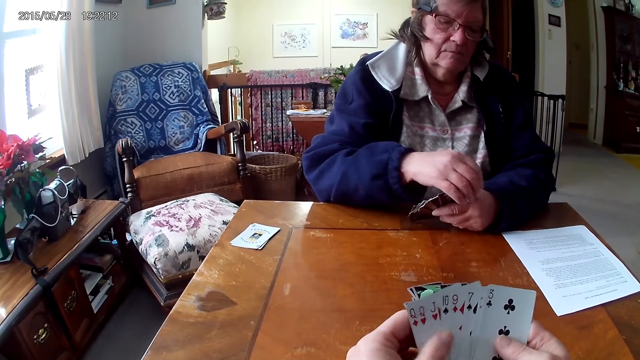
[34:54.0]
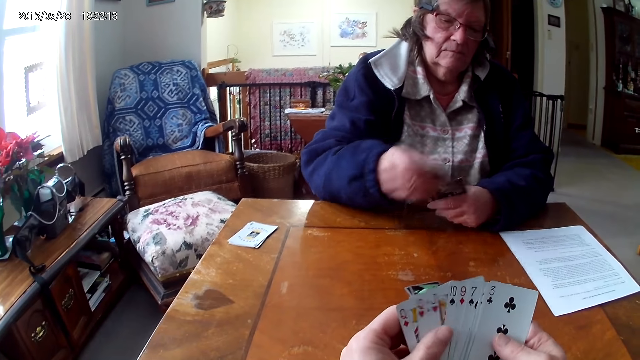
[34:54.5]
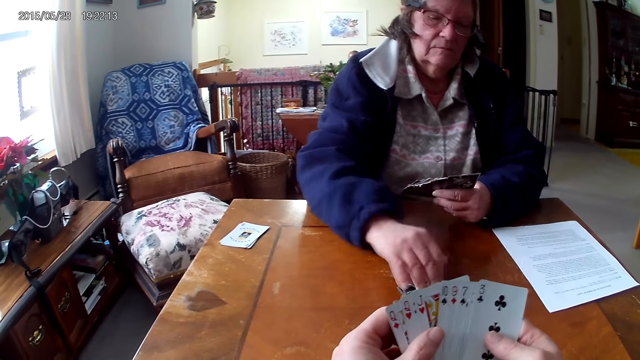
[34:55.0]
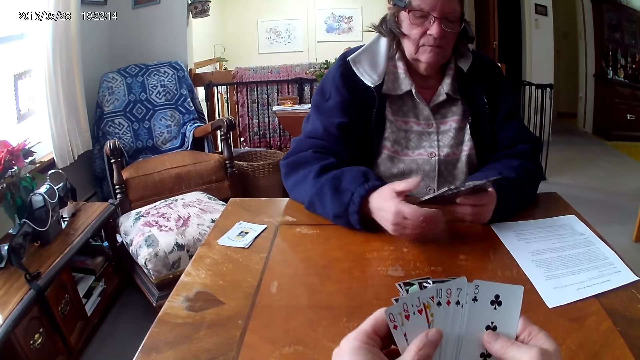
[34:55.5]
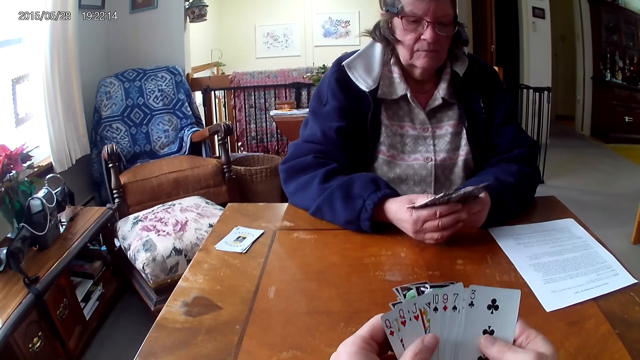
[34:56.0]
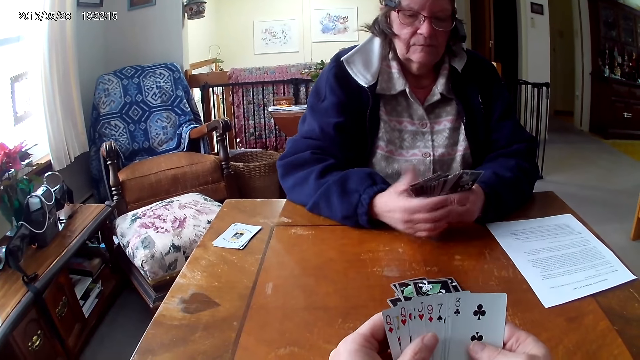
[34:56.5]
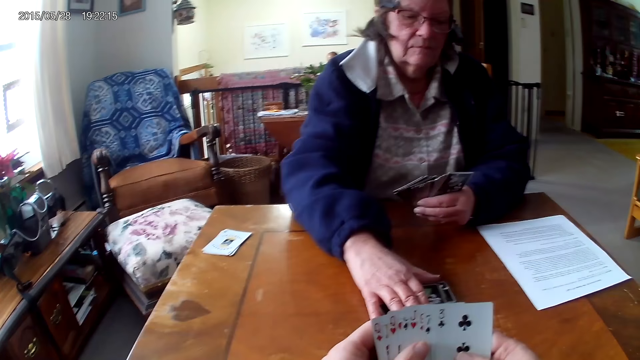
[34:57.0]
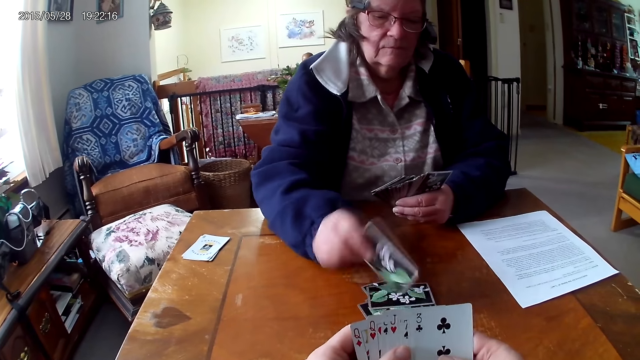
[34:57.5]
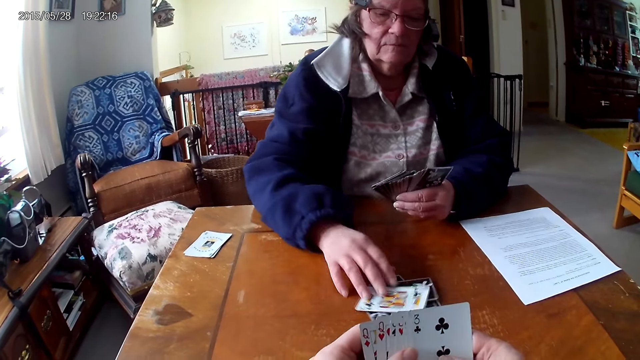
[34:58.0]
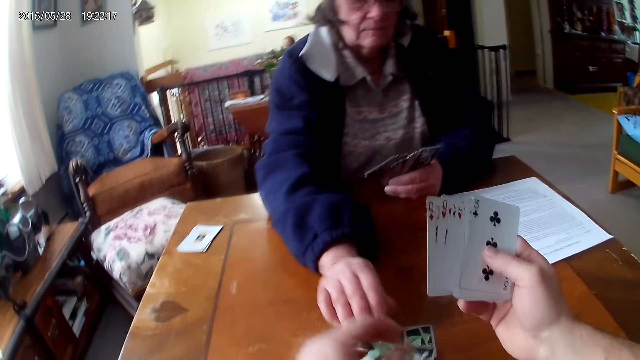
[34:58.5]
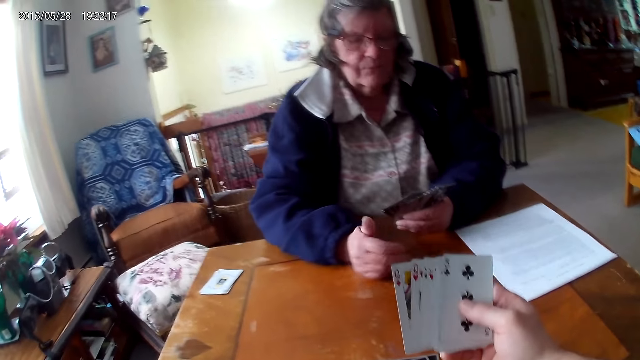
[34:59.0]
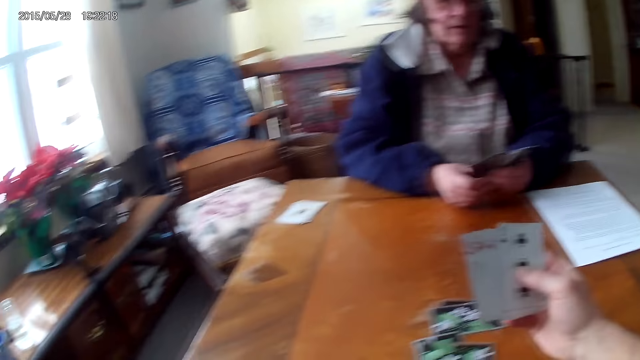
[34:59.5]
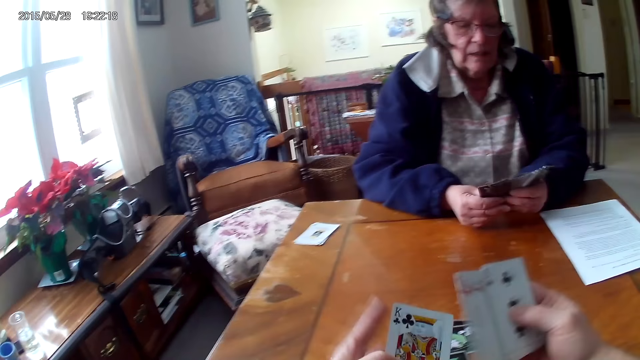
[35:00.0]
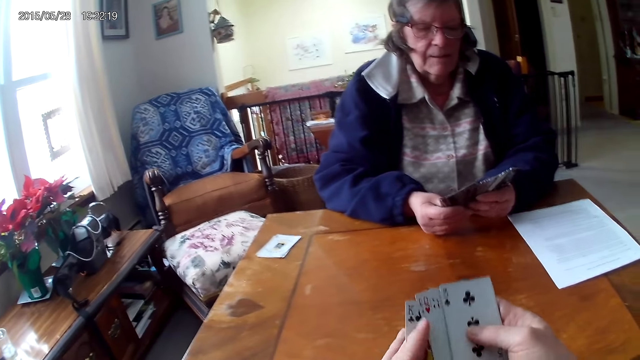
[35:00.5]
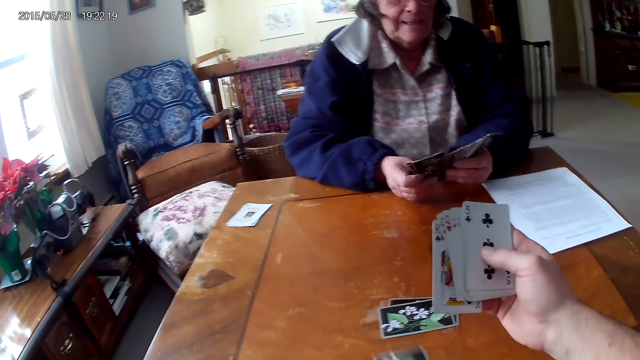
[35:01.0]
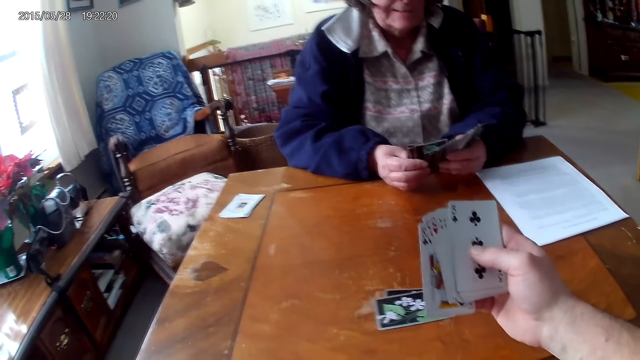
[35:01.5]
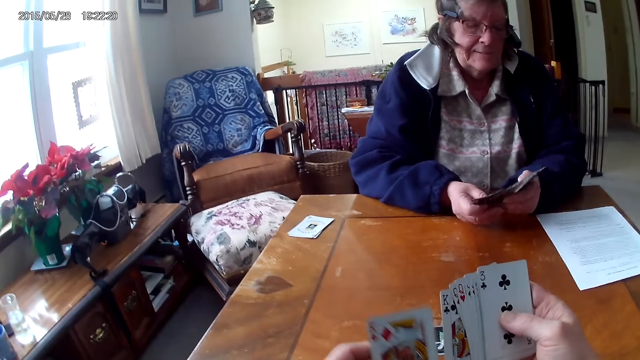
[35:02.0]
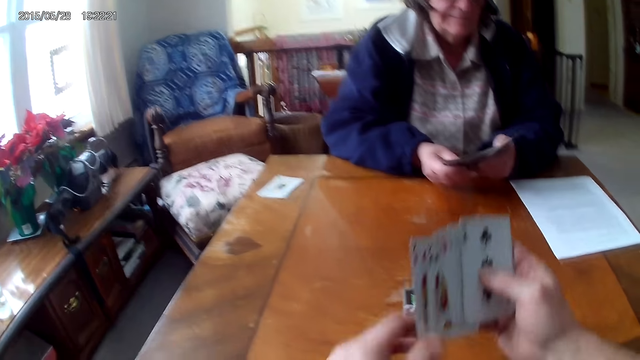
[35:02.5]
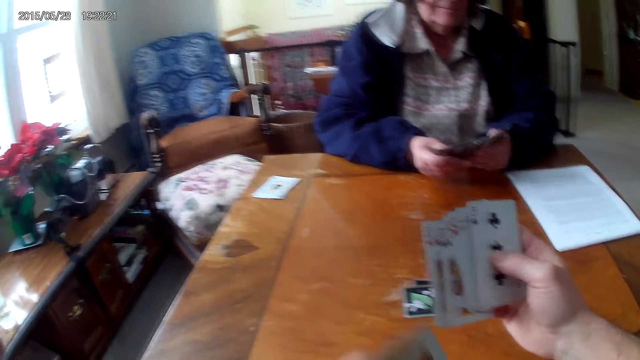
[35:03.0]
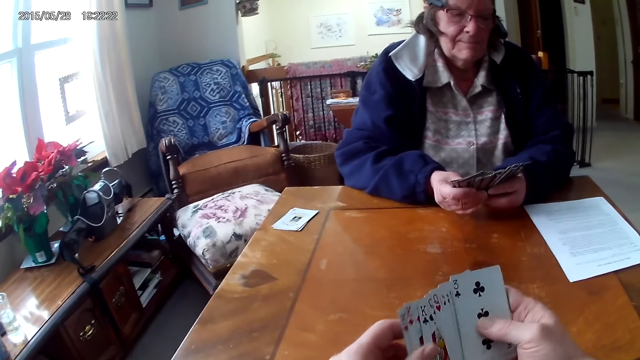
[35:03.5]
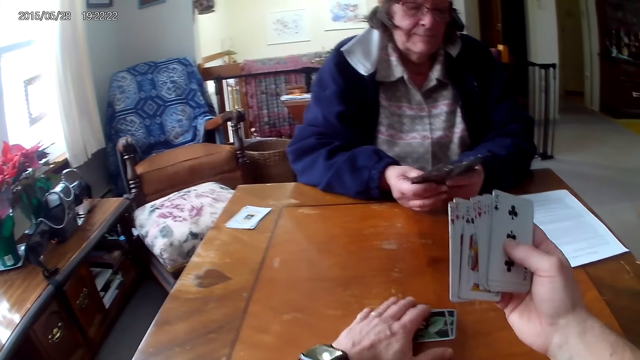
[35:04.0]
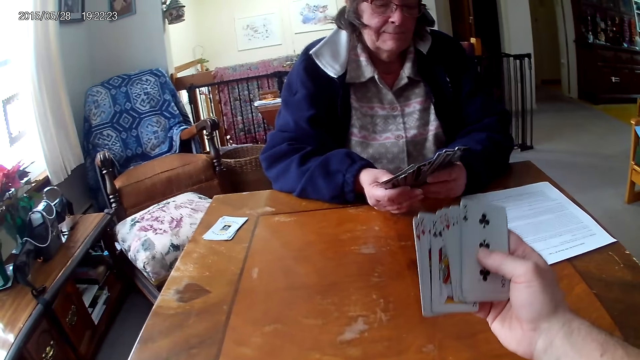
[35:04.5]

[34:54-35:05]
A lady puts a card on the table. She turns the card on the table. The camera wearer takes cards. They take more cards.

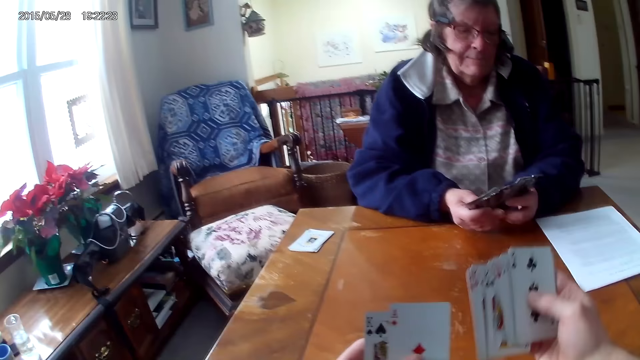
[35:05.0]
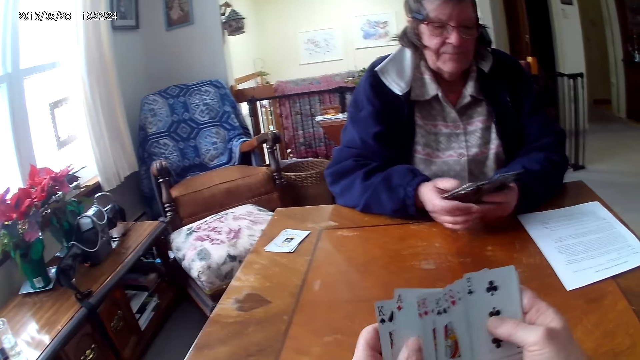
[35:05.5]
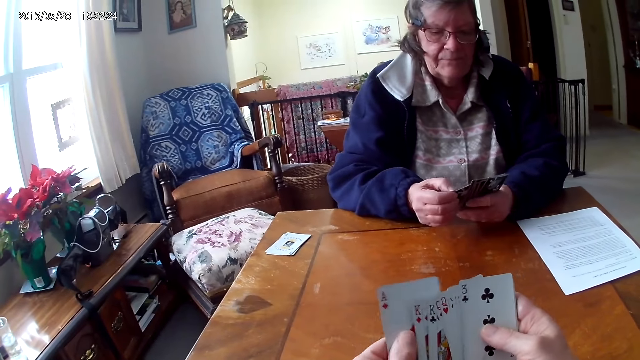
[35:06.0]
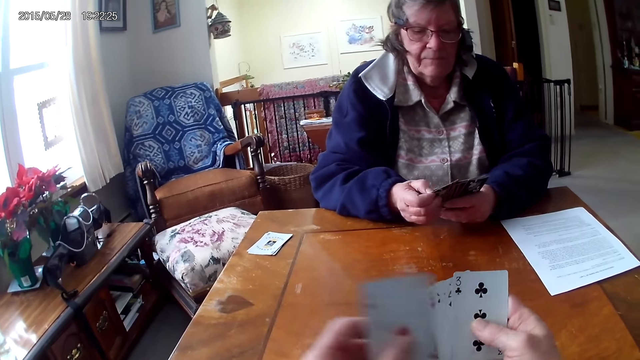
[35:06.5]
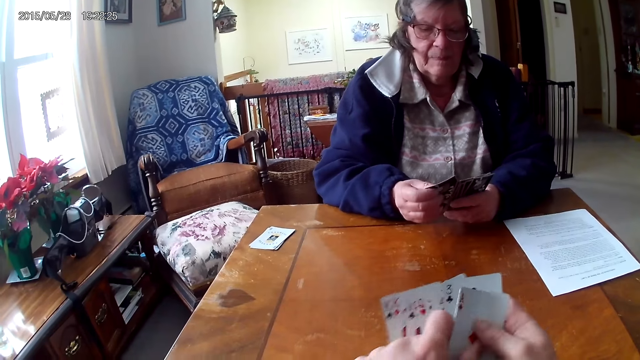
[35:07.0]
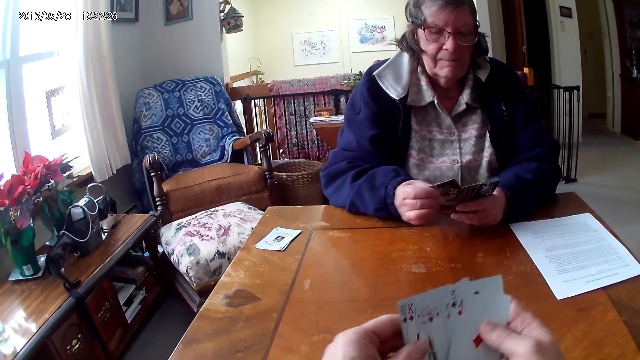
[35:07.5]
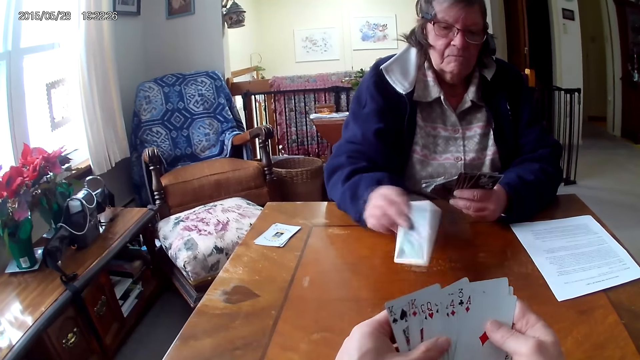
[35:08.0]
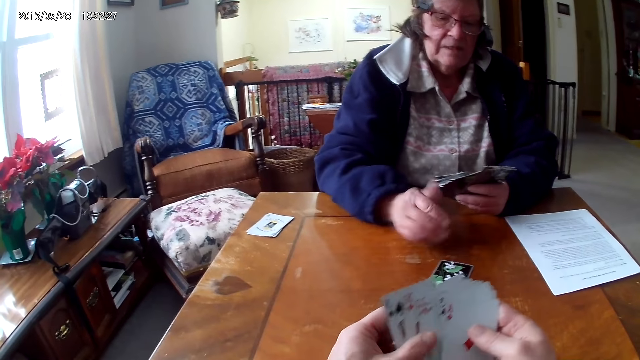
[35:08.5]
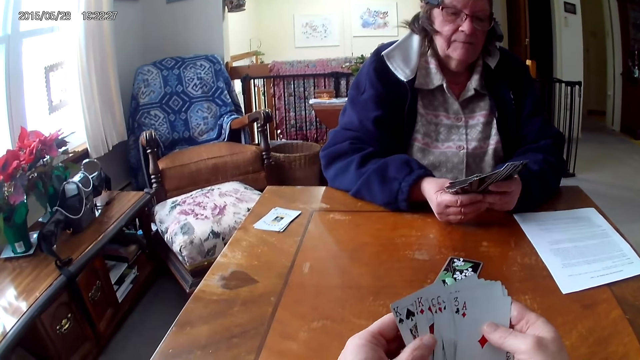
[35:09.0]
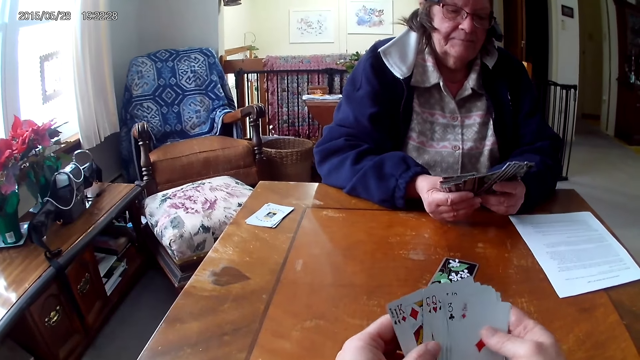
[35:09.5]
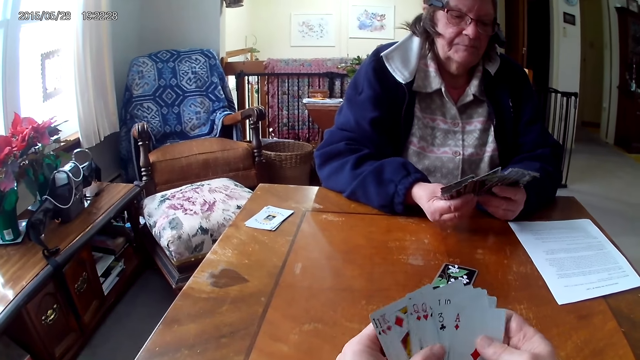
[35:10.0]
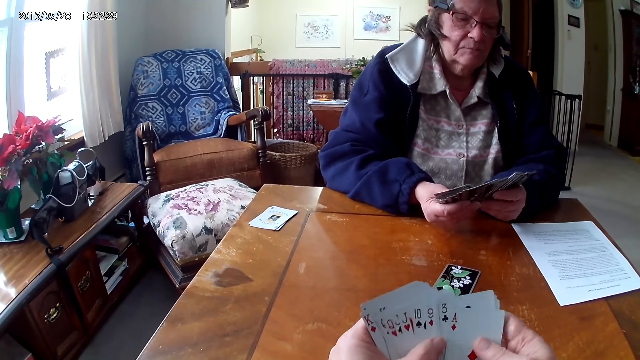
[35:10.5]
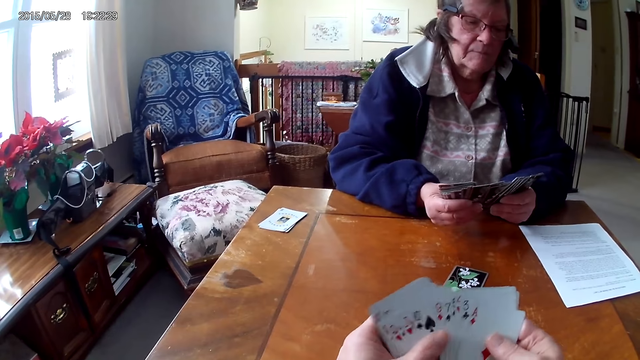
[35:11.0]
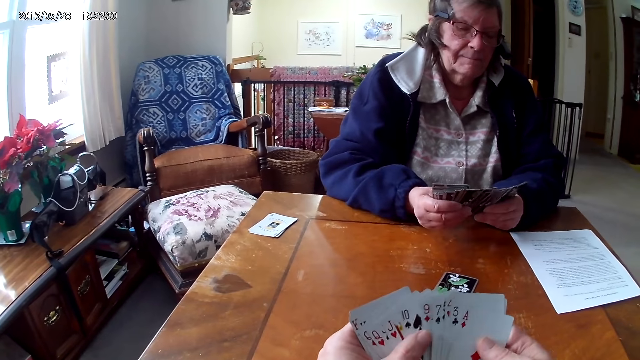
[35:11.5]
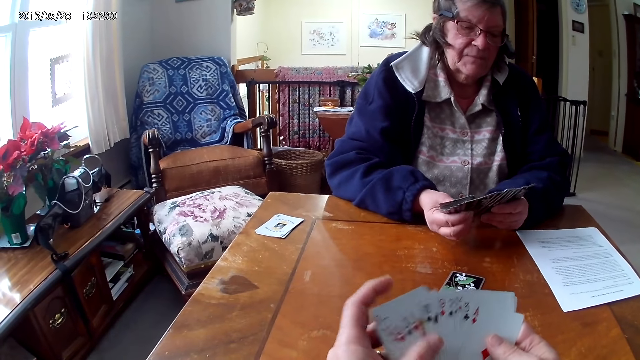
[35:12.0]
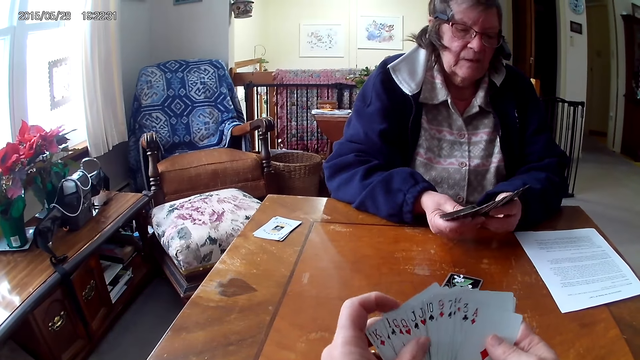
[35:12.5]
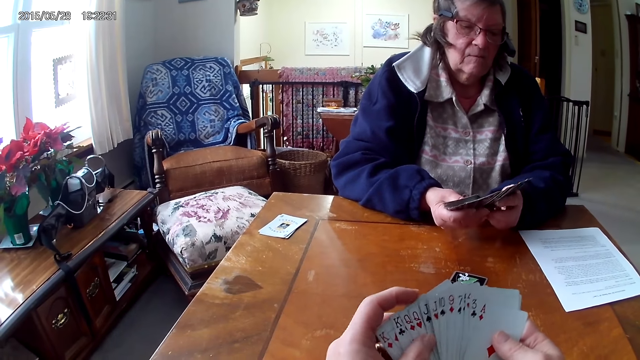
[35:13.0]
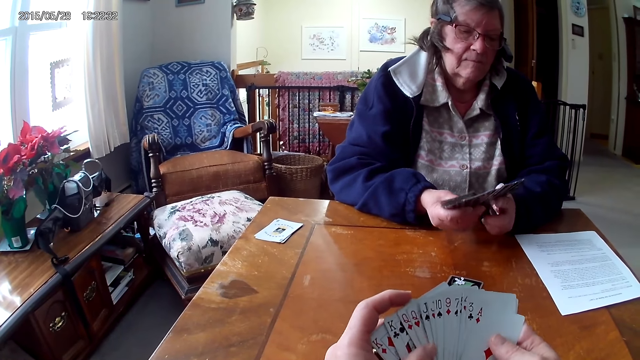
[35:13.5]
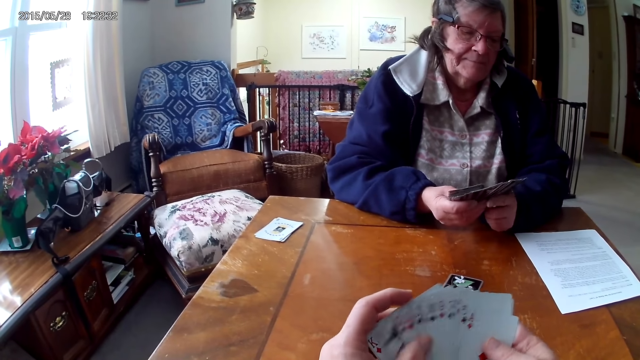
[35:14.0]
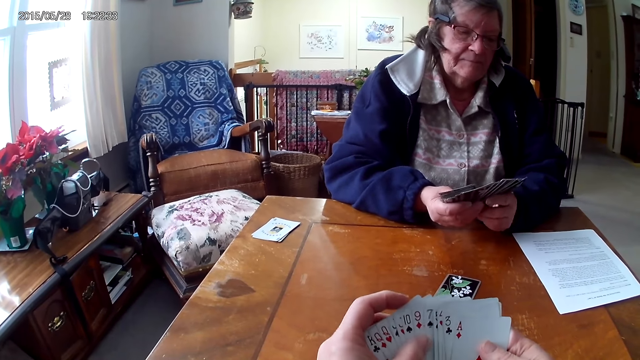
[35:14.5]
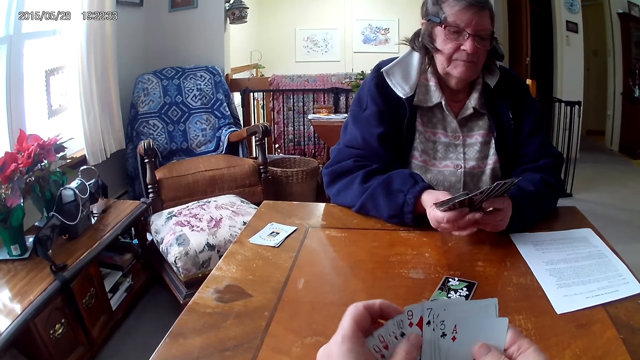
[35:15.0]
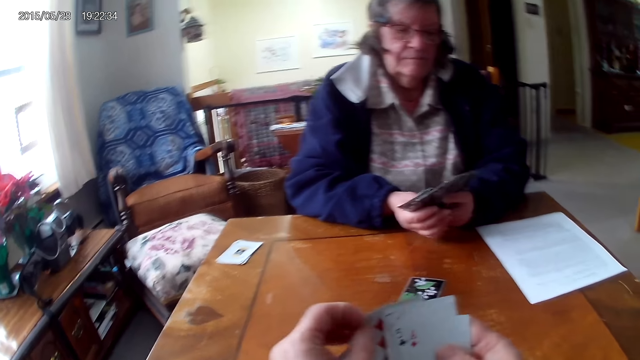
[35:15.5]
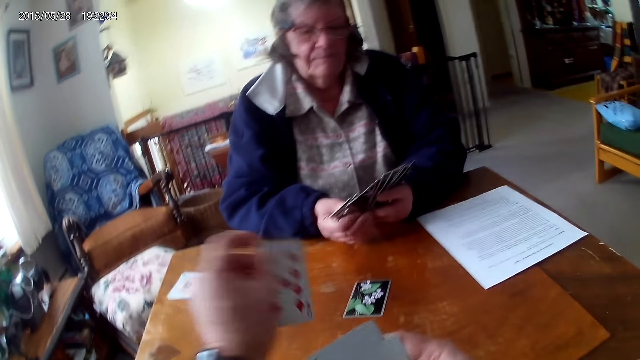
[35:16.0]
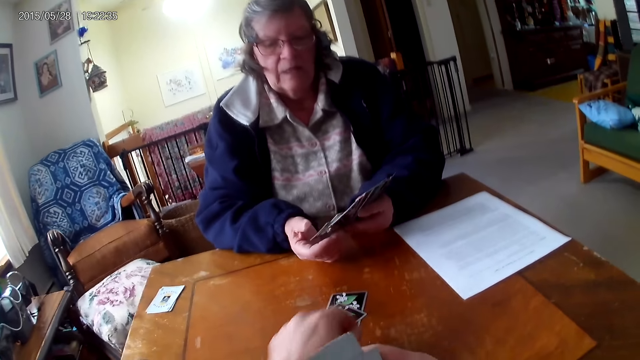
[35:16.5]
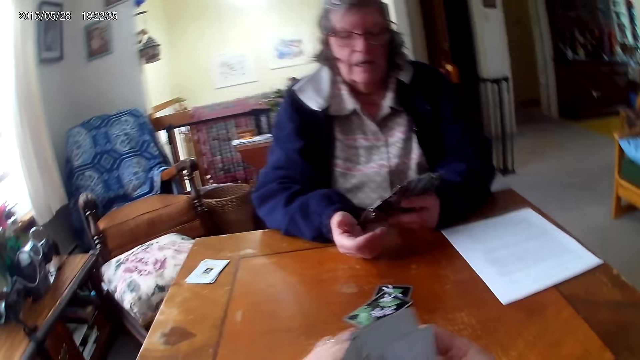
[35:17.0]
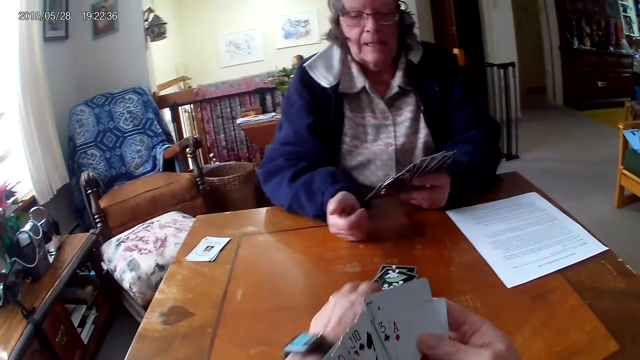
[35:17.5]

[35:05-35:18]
The camera wearer arranges the cards. A lady puts cards on the table. The camera wearer puts a card on the table.
